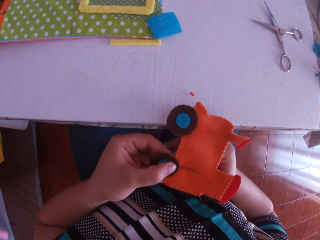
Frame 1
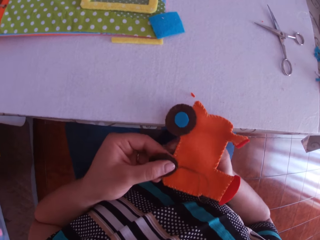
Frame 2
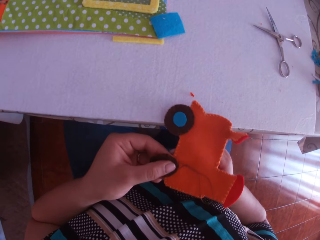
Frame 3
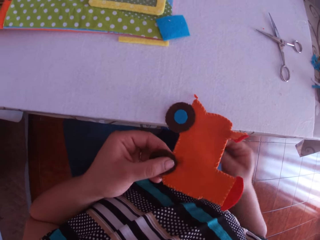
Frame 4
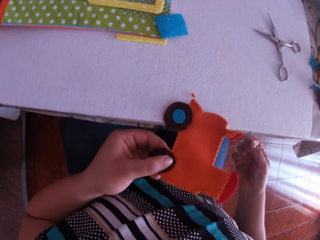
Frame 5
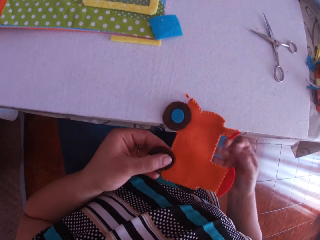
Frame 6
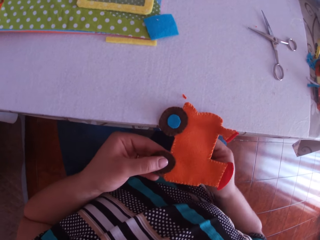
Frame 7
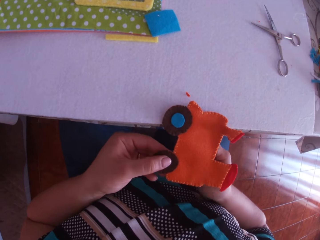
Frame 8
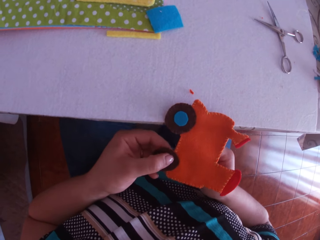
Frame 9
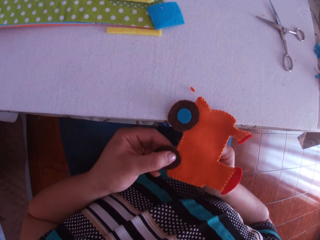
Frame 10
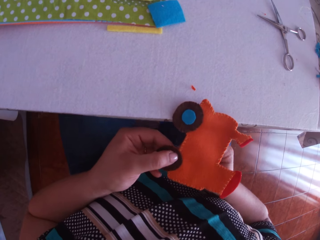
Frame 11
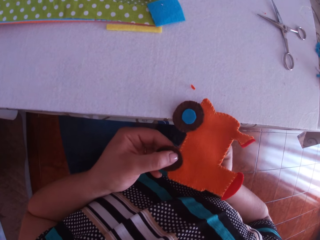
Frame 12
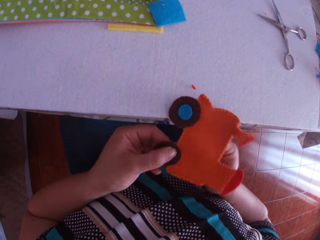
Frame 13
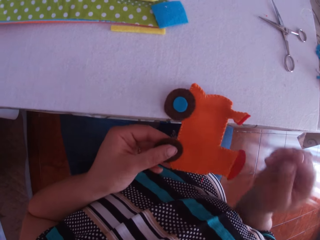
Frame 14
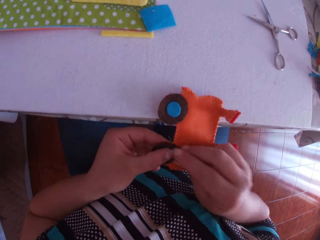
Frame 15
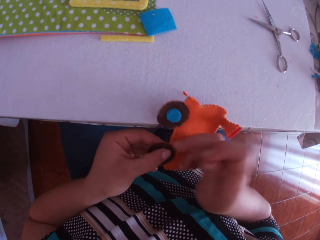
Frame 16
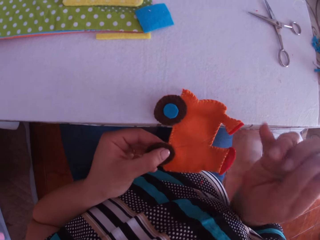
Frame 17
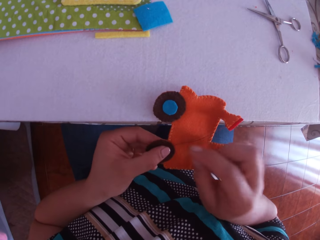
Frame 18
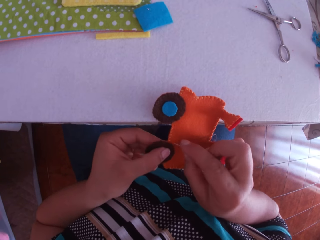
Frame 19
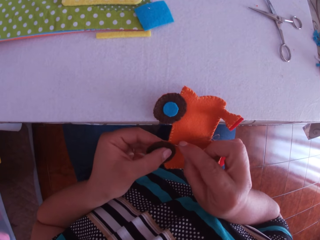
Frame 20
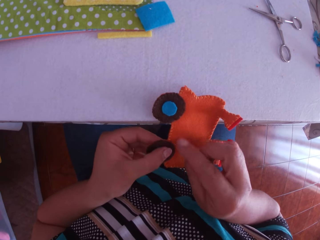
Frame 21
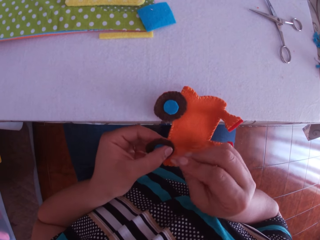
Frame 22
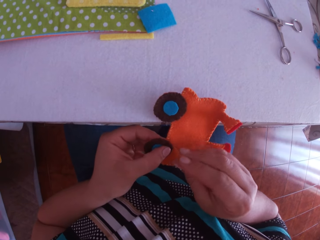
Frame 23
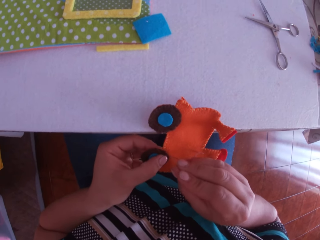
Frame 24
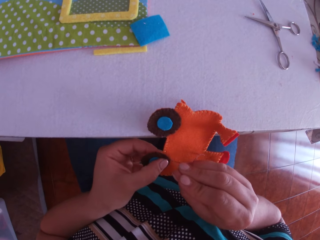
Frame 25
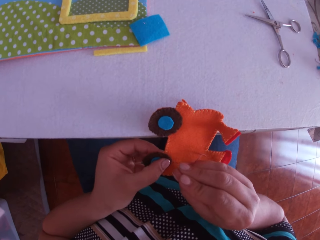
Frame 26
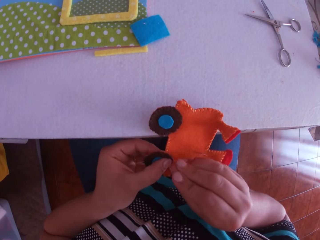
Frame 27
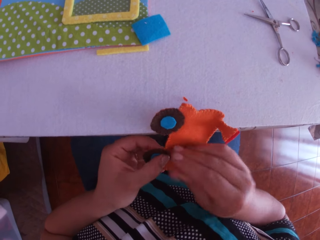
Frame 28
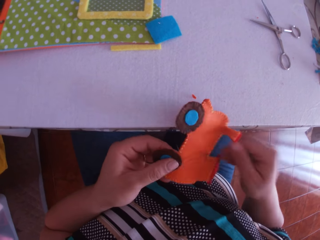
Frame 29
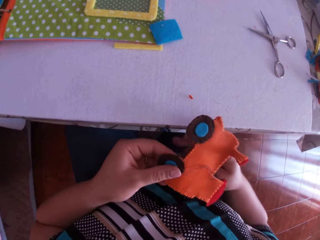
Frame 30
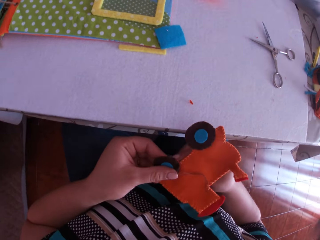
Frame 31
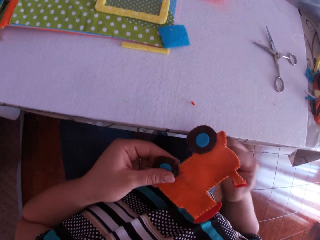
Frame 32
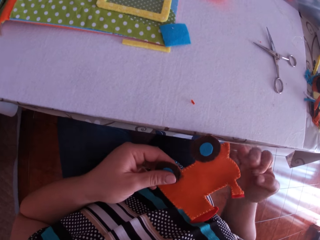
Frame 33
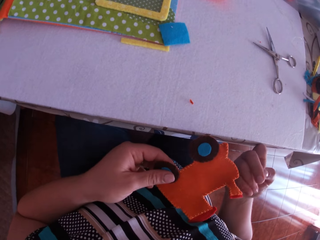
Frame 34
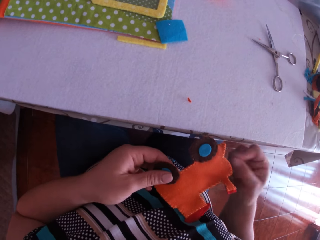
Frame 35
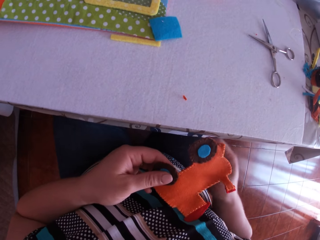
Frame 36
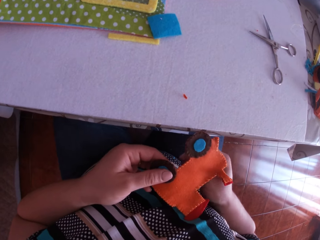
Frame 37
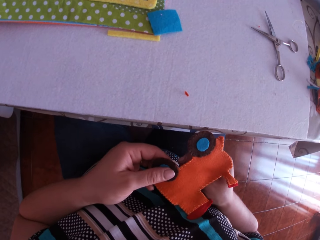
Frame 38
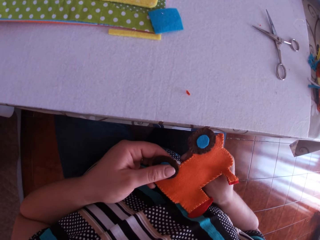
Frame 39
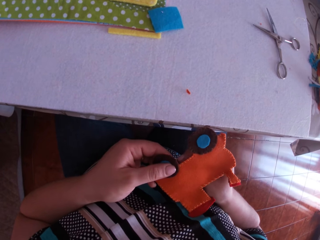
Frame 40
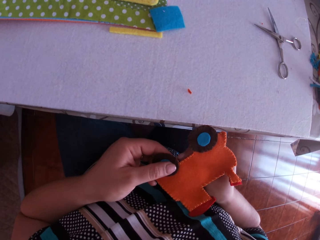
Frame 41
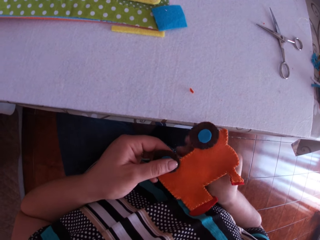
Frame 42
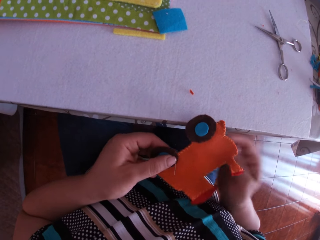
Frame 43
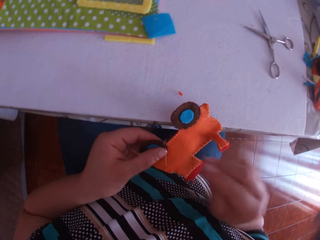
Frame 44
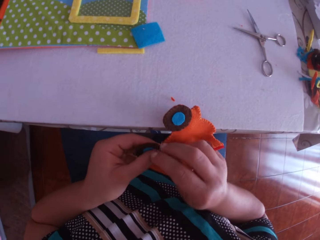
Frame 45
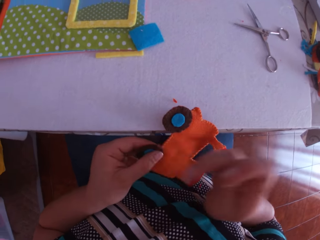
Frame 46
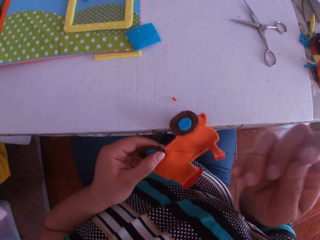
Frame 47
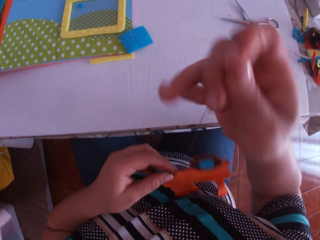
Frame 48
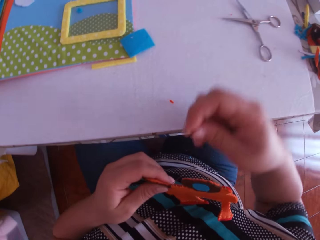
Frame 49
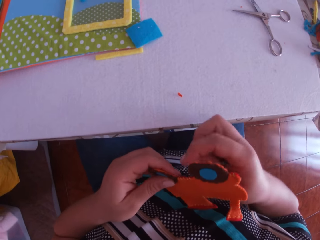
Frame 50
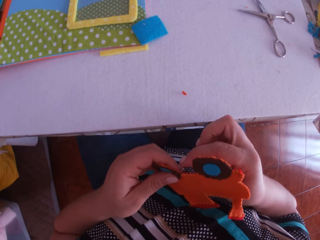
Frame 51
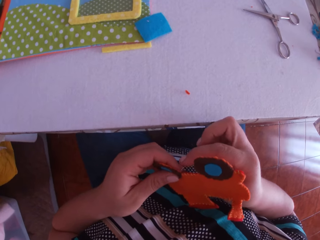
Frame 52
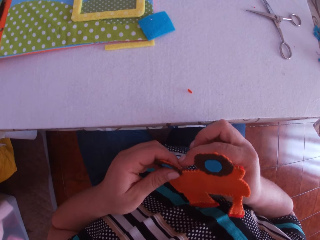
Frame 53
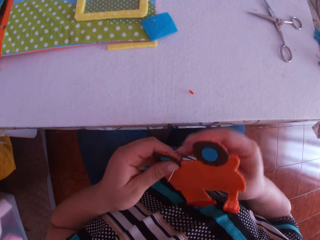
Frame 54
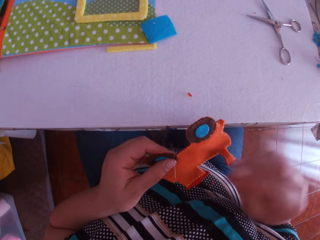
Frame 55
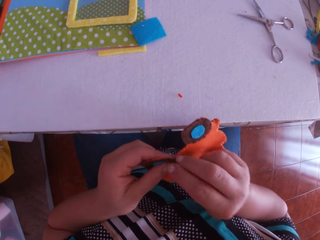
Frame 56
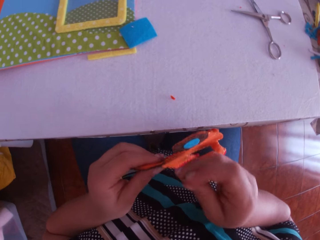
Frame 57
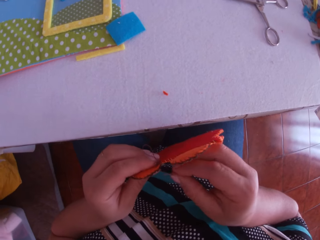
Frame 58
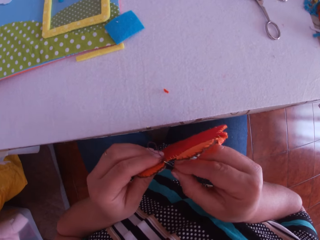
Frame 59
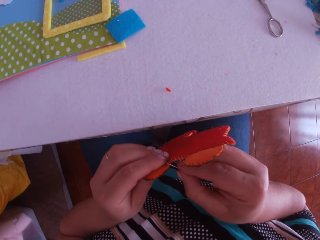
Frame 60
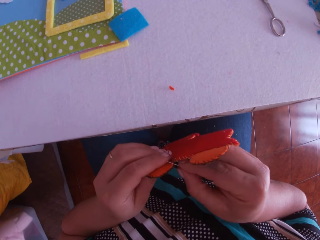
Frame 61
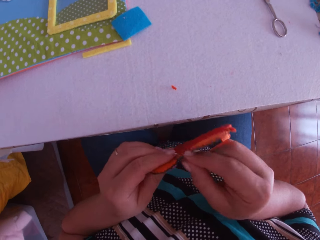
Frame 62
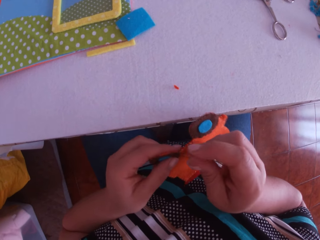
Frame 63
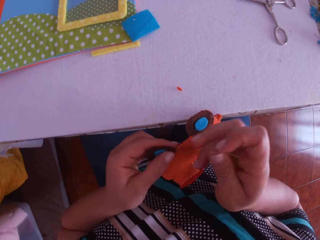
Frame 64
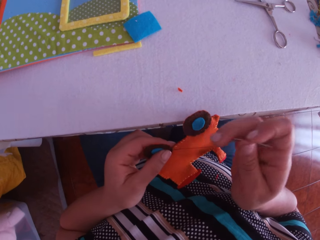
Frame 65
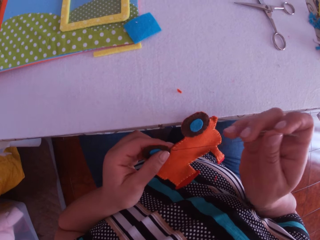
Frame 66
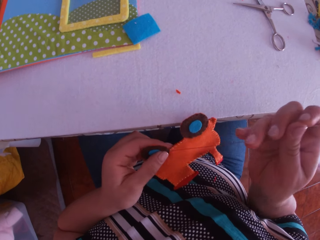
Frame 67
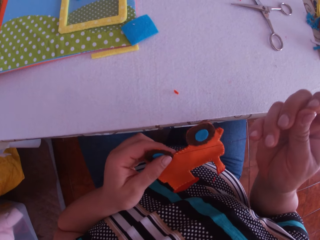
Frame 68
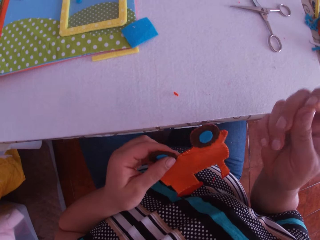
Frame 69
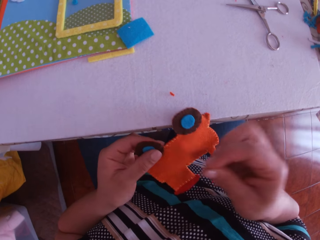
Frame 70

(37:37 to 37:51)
The camera wearer pulls the thread. They sew a craft cloth on the craft toy with a needle. They pull the thread. They sew the craft cloth on the craft toy with the needle. They pull the thread. They sew the craft cloth on the craft toy with the needle. They pull the thread. They sew the craft cloth on the craft toy with the needle. They pull the thread. They put the needle through the thread. They pull the thread.

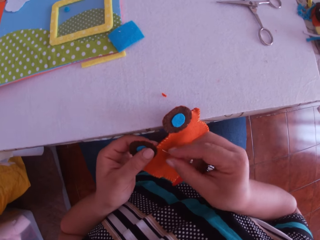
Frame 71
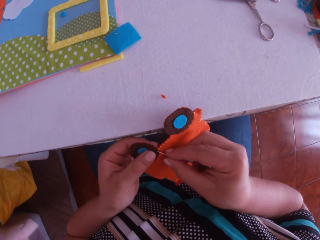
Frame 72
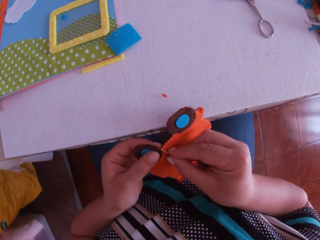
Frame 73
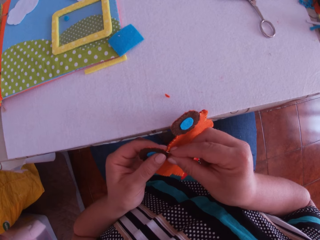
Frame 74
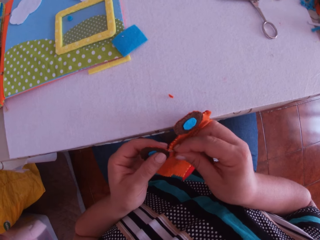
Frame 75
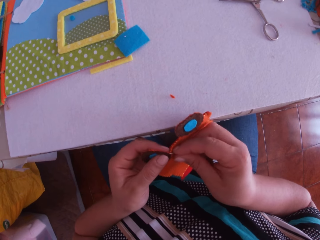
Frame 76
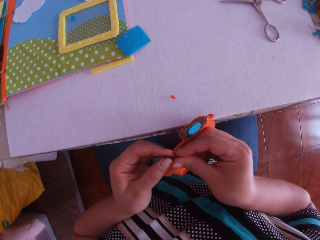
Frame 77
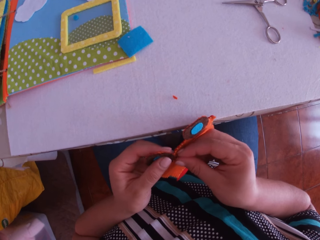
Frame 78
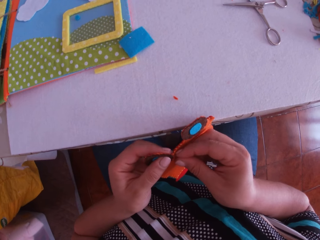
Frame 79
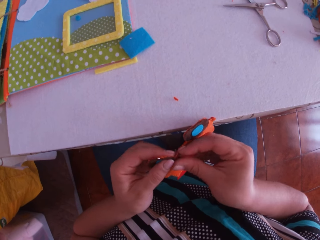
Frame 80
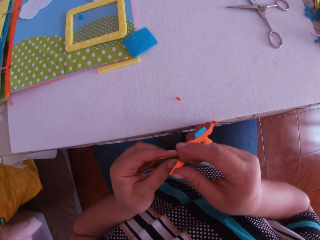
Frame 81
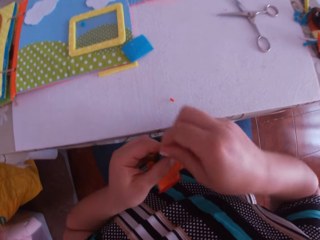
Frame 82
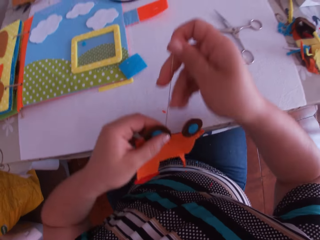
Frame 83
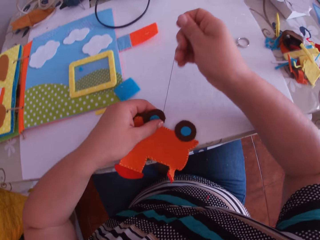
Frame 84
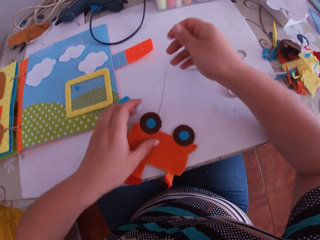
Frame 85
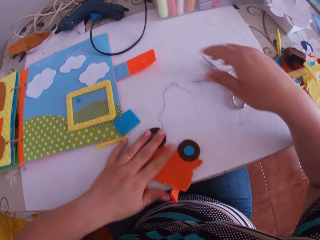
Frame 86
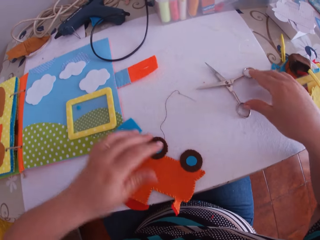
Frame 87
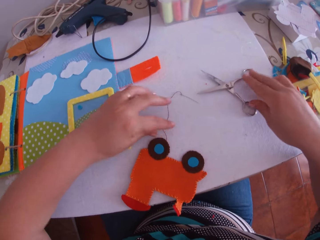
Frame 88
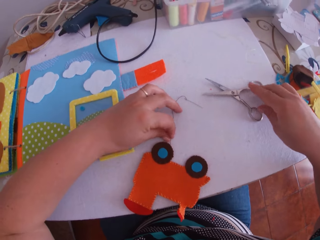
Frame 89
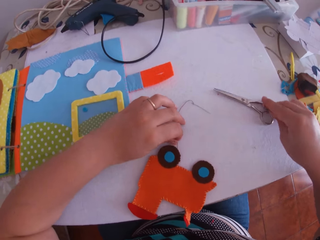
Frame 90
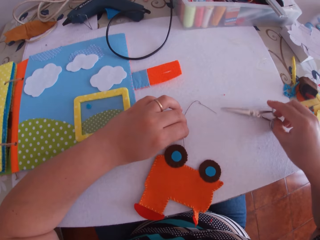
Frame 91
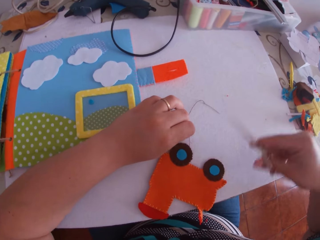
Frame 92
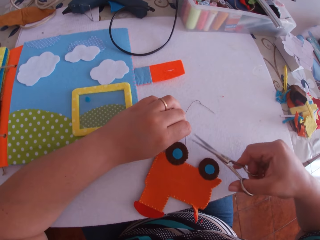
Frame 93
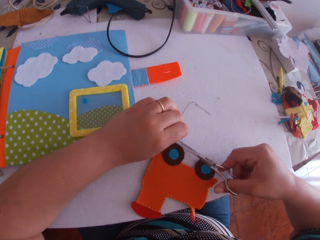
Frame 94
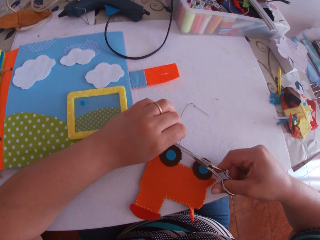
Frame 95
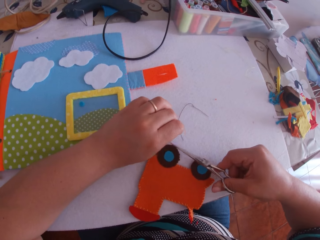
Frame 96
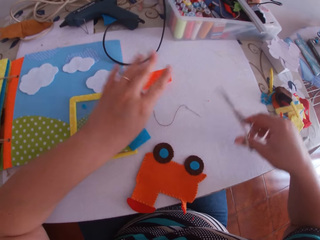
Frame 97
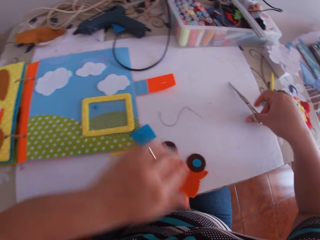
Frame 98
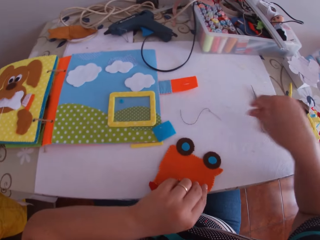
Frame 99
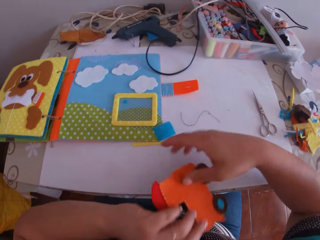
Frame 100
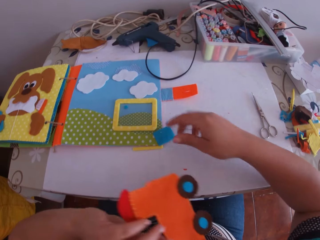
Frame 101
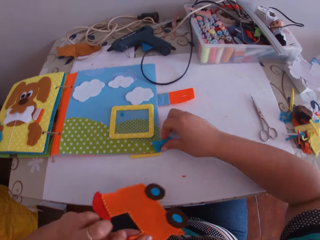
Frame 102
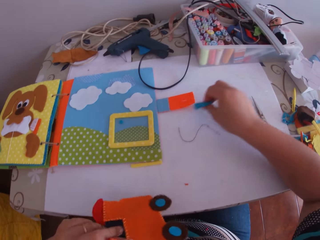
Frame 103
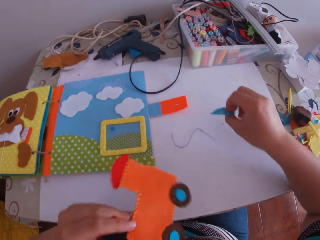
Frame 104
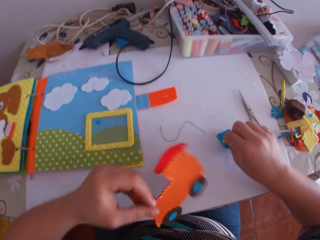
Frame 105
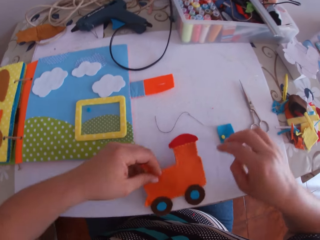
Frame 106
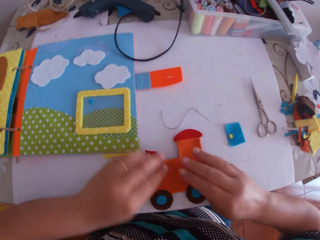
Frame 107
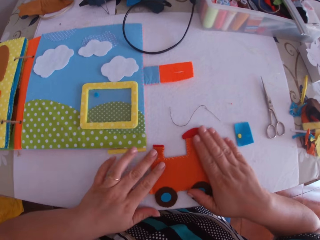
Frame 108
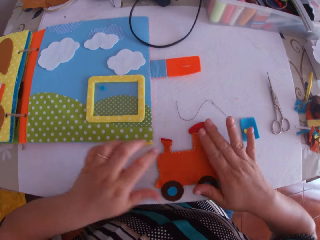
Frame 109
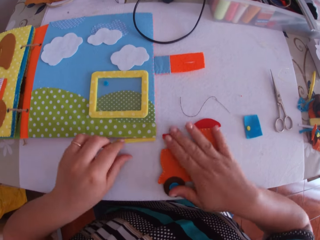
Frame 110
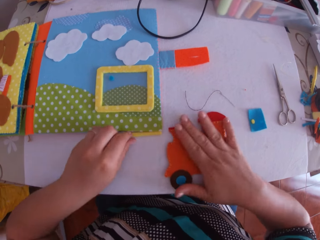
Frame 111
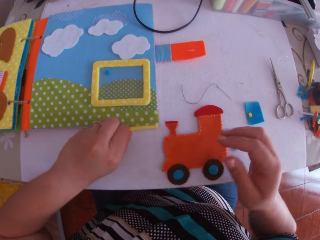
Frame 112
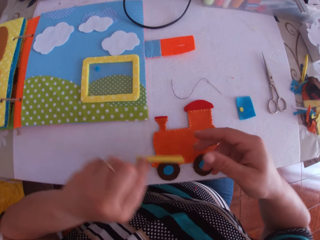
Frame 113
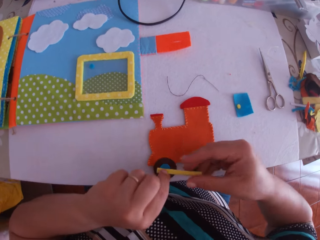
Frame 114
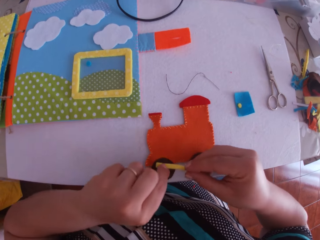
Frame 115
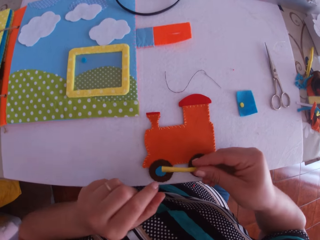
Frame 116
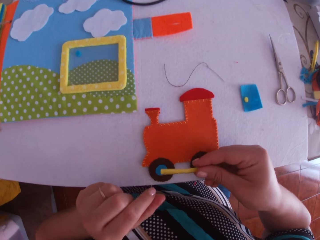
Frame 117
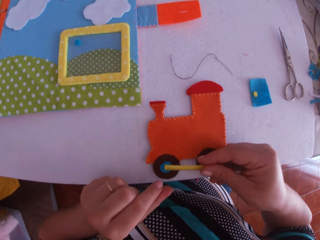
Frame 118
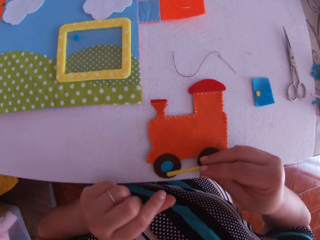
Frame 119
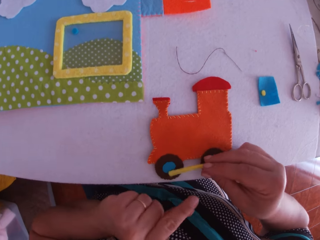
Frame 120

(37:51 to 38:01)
The camera wearer sews a craft cloth on the craft toy with a needle. He pulls the thread. He places the crafted fabric on the table with his left hand. He places the threaded needle on the table with his right hand. He holds the threaded needle with his left hand. He picks up a thread on the table. He picks up the scissors from the table with his right hand. He cuts the thread with the scissors in his right hand. He places the scissors on the table with his right hand. He picks up the crafted fabric from the table with his left hand. He picks up a piece of blue fabric from the table with his right hand. He places the piece of blue fabric on the table with his right hand. He places the crafted fabric on the table with his left hand. He smoothens the crafted fabric on the table with both hands. He presses the craft toy on the table. He picks up a piece of yellow fabric from the table with his left hand. He looks at the craft cloth. He transfers the piece of yellow fabric from his left hand to his right hand.
